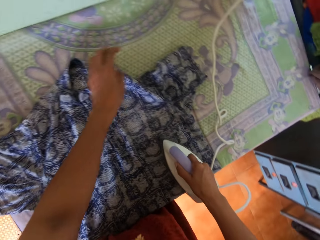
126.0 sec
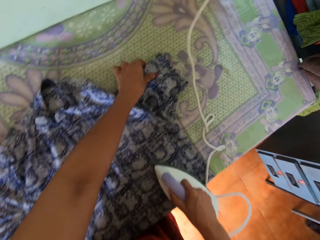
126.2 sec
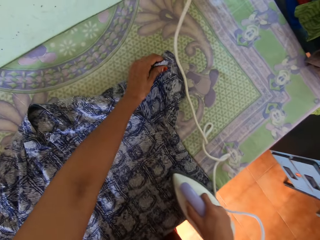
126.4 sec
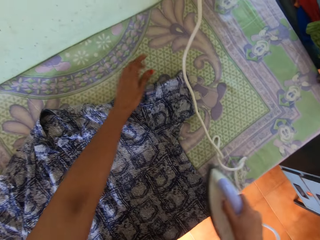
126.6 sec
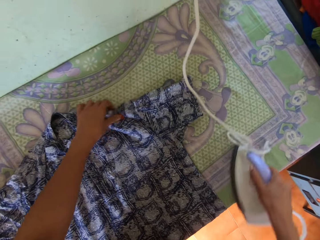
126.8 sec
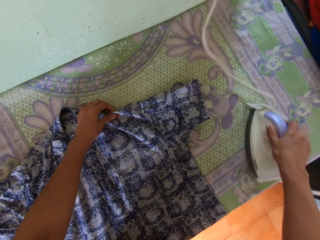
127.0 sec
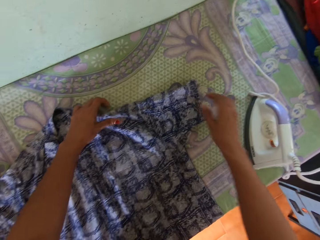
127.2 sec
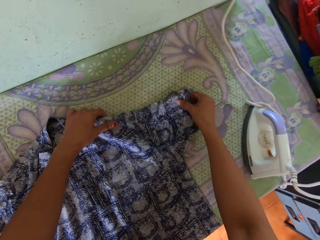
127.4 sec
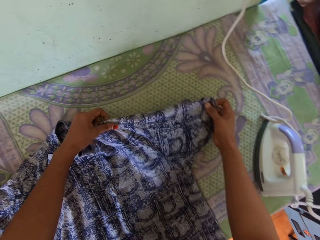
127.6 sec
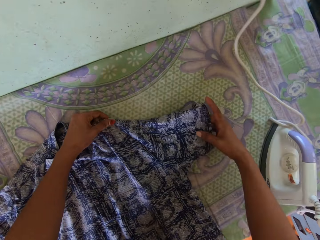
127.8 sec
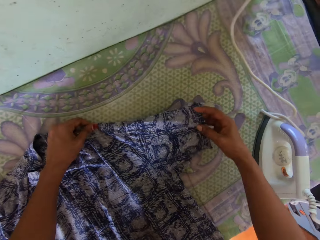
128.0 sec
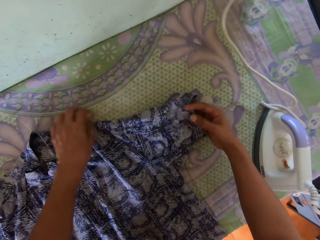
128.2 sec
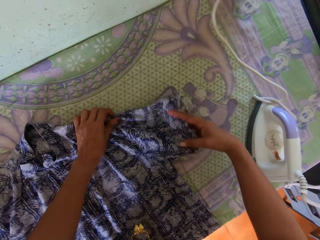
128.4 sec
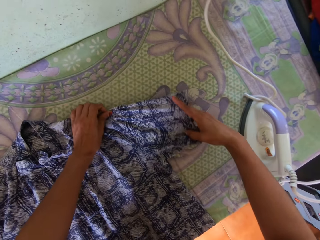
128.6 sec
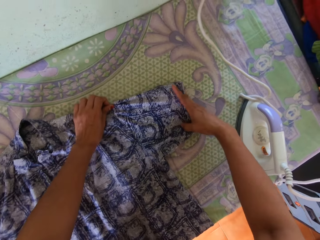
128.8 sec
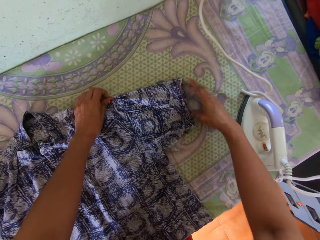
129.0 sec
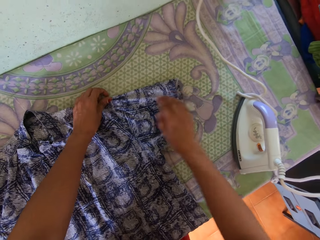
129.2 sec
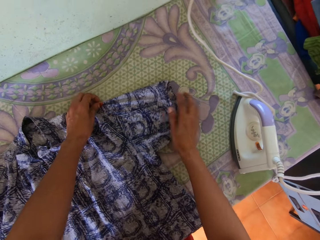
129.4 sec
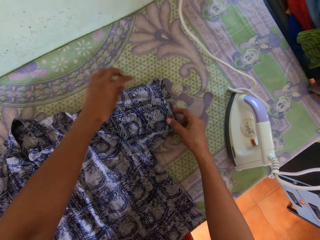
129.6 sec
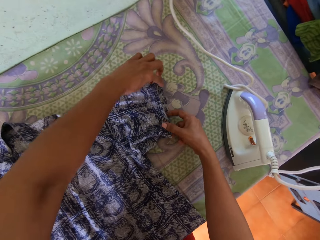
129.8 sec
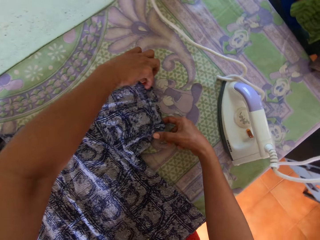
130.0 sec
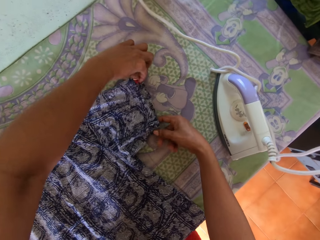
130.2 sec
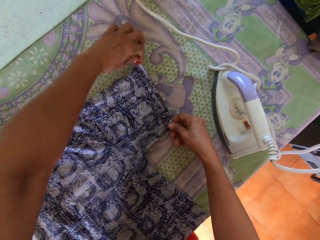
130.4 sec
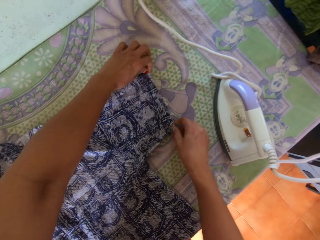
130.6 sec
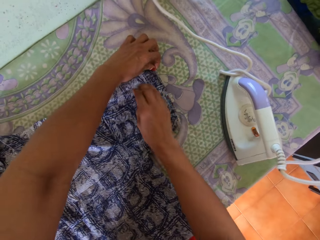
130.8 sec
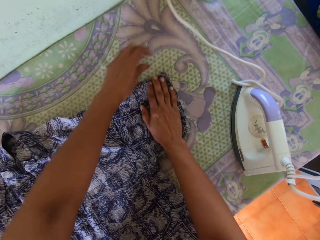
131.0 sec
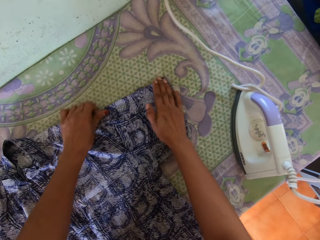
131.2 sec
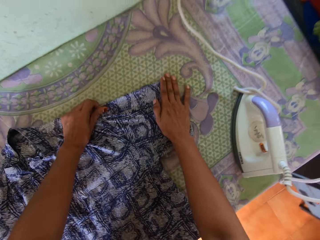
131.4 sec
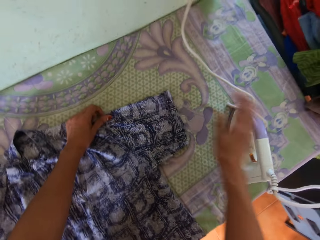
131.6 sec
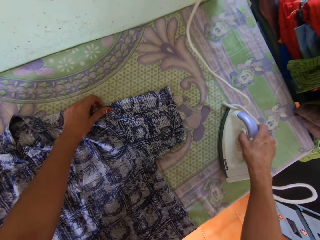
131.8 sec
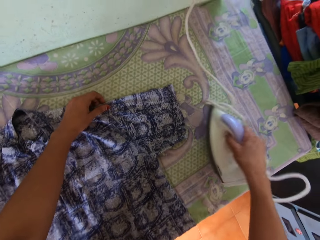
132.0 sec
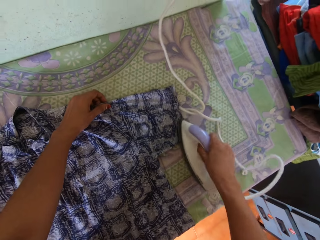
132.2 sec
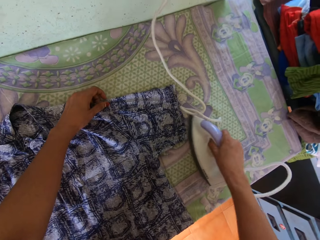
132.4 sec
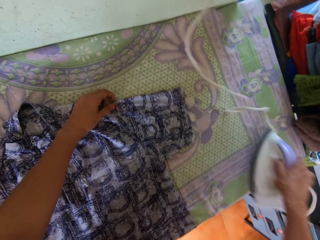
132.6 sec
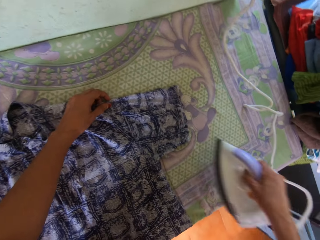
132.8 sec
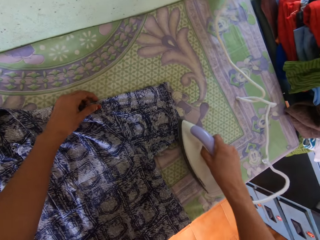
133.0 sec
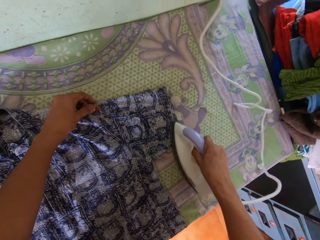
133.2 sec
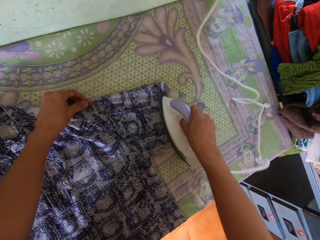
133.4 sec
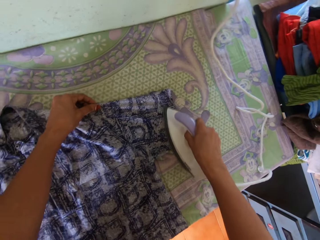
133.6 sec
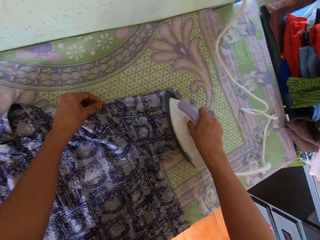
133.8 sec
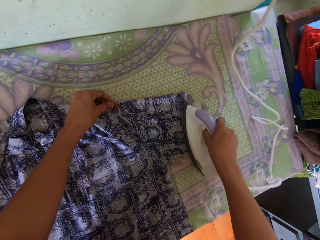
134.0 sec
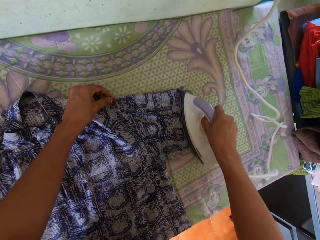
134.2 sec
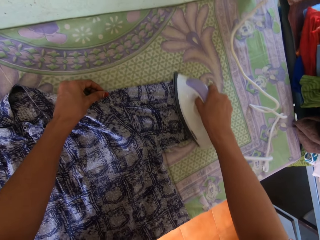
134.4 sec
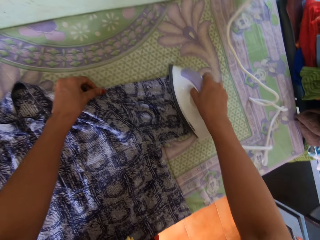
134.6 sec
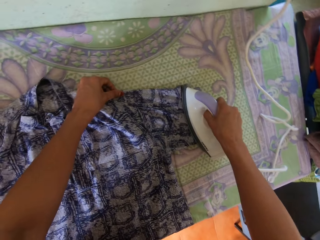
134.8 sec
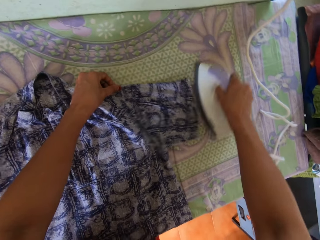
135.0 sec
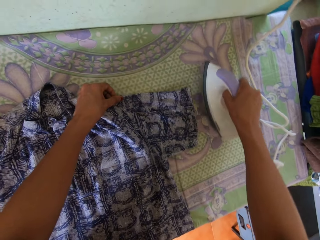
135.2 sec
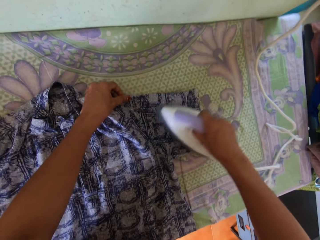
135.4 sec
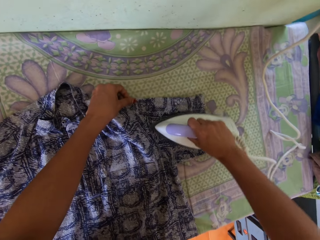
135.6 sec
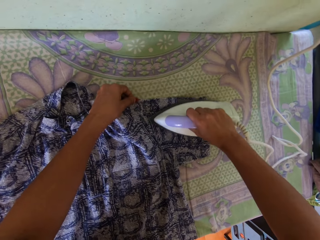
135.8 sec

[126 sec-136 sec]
The camera wearer irons the cloth with an iron. They align the cloth with the left hand. They put the iron on the table. They align the cloth. They adjust the cloth. They pick up the iron. They iron the cloth with the iron.

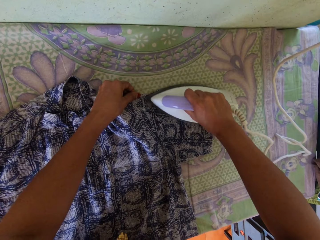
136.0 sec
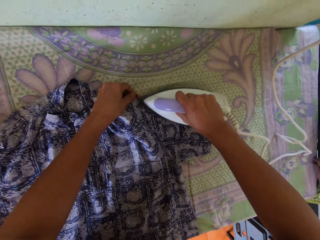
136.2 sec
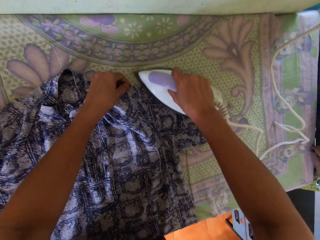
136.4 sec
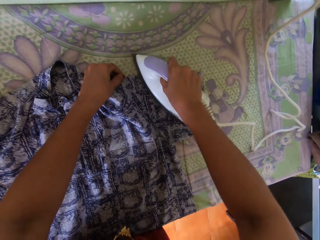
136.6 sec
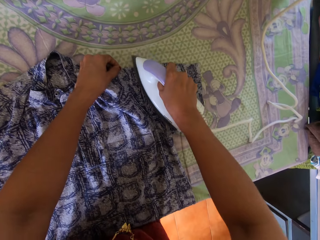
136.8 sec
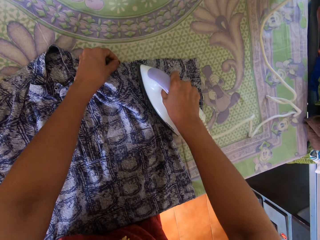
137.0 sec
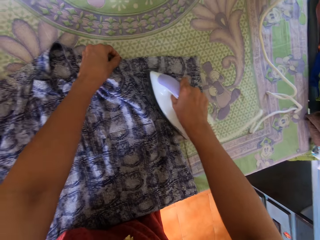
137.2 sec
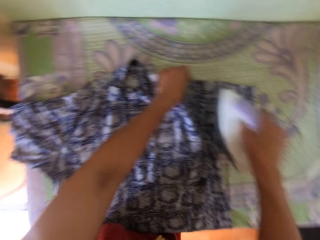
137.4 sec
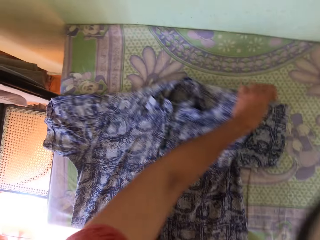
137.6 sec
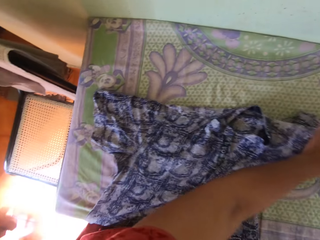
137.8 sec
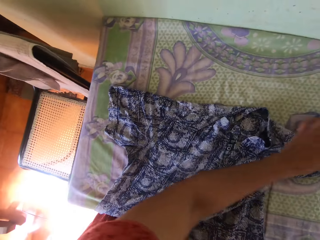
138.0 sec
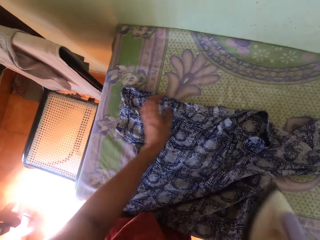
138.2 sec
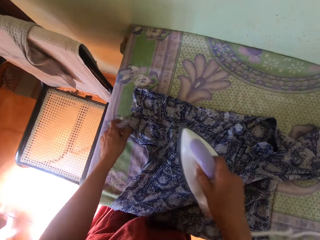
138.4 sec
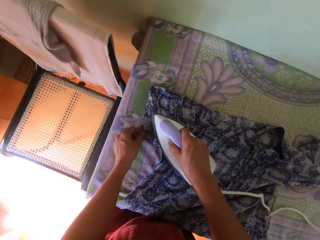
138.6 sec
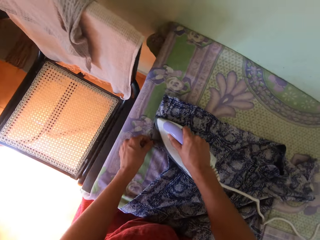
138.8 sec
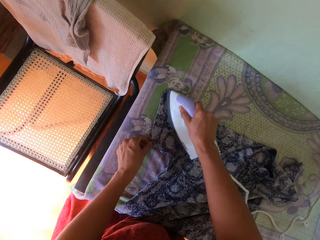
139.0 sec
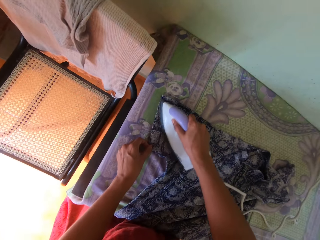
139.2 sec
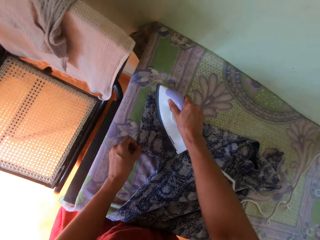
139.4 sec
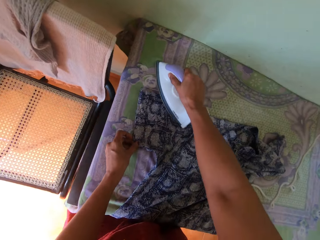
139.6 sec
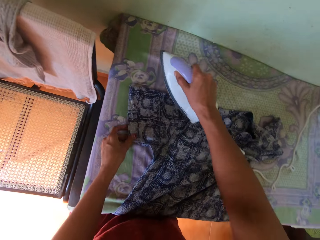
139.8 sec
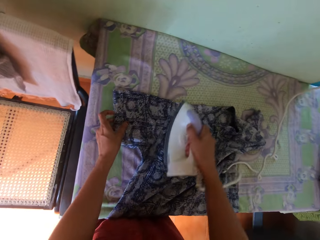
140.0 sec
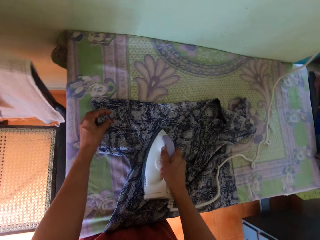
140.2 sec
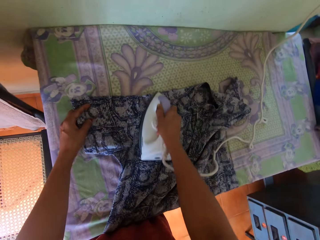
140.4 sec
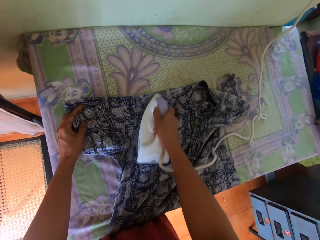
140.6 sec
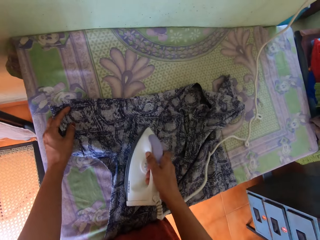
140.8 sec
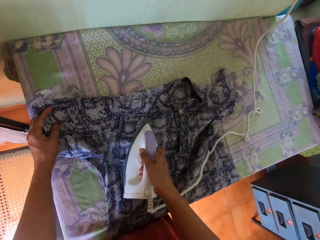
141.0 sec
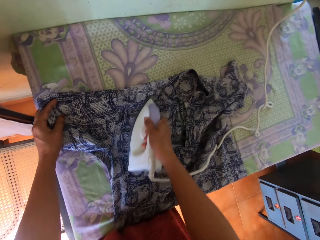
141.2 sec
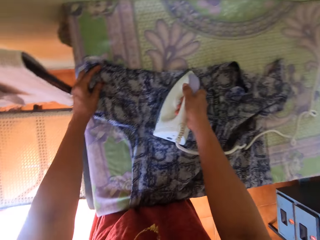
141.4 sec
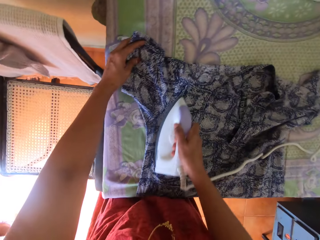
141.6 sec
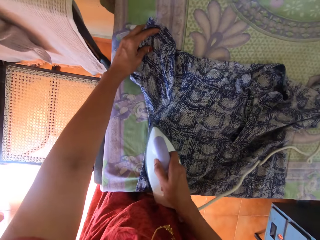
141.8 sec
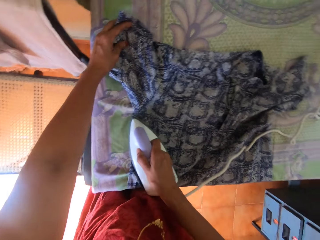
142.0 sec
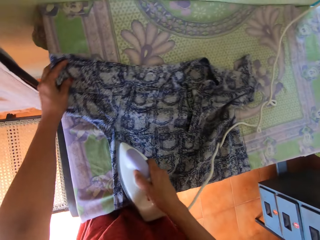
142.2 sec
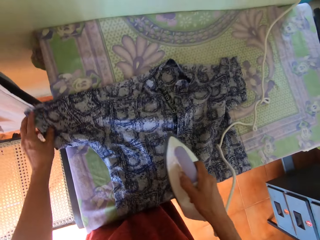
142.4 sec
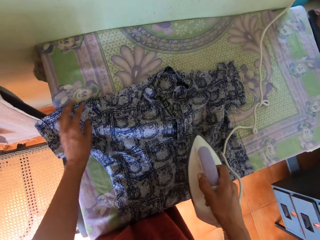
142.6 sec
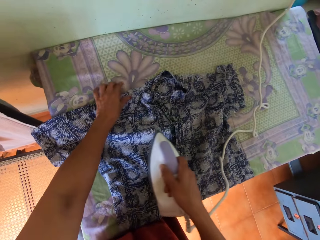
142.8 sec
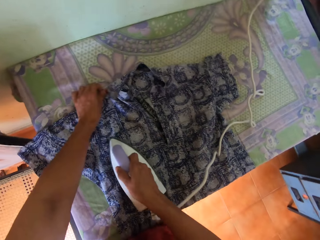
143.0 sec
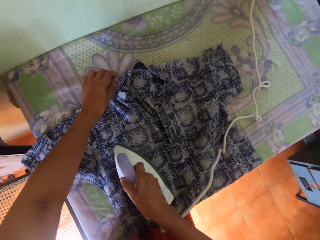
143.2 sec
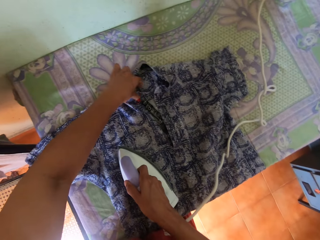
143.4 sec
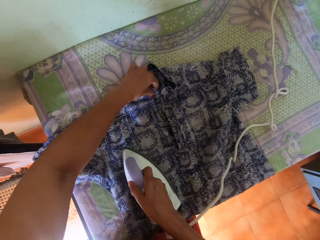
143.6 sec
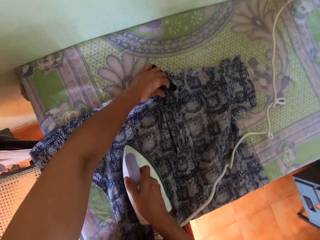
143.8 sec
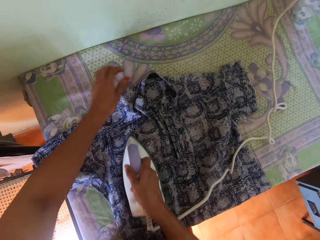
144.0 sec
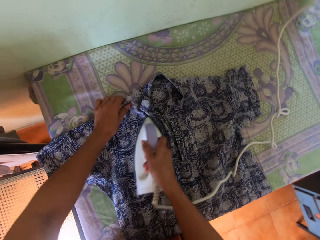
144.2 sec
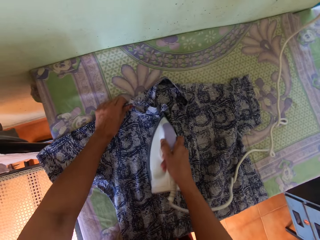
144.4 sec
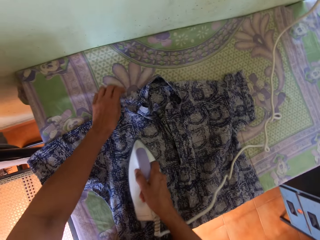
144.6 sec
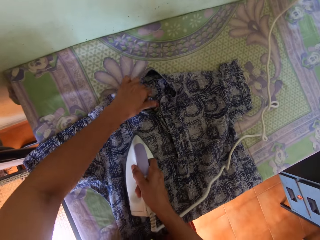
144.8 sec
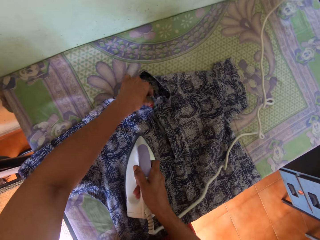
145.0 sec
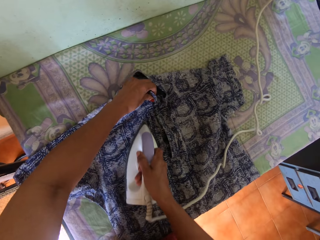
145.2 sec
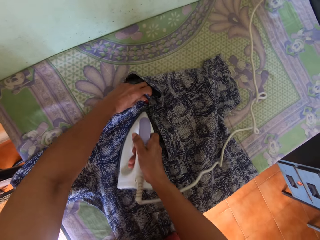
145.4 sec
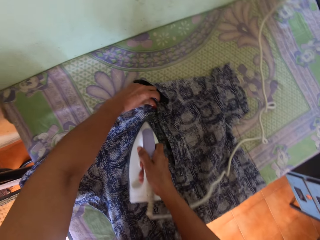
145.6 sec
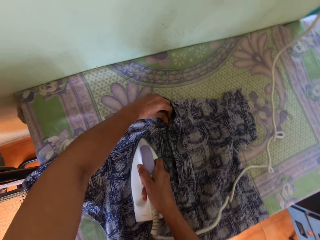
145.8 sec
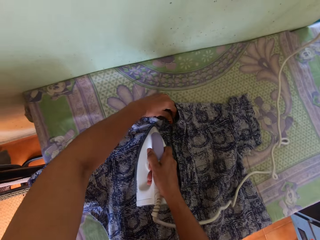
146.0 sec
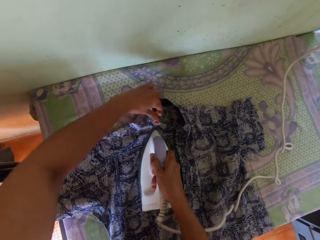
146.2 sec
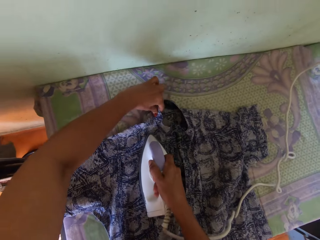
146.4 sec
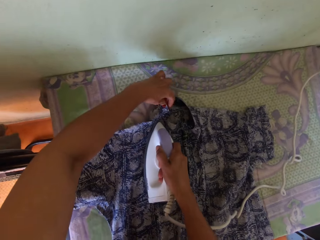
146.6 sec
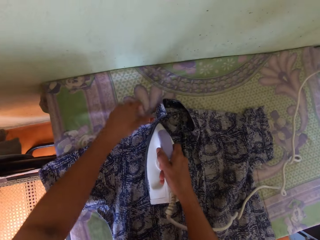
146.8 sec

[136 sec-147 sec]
The camera wearer moves the cloth on the table with a hand. They iron the cloth with an iron. They adjust the cloth with the left hand. They iron the cloth with the iron.
